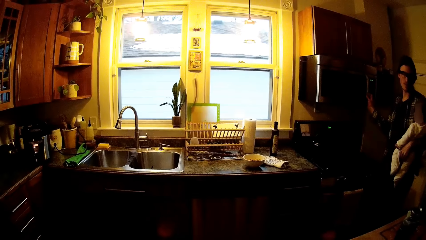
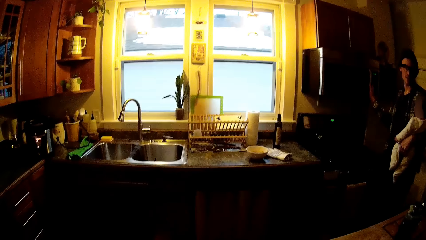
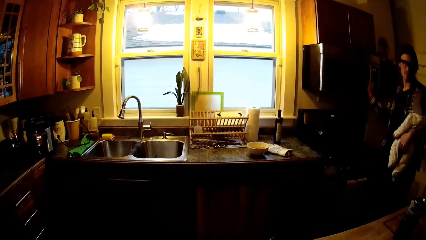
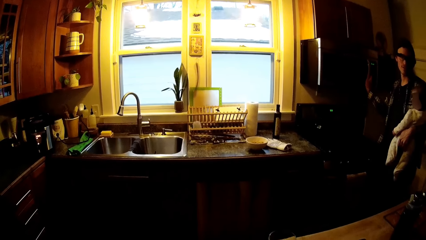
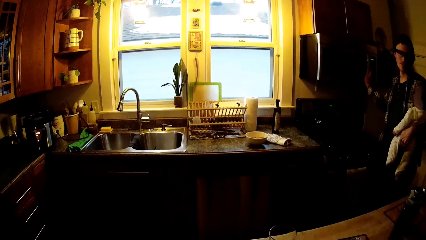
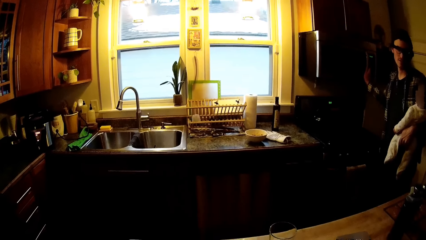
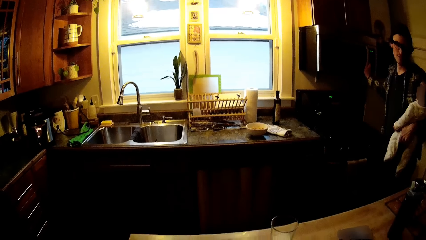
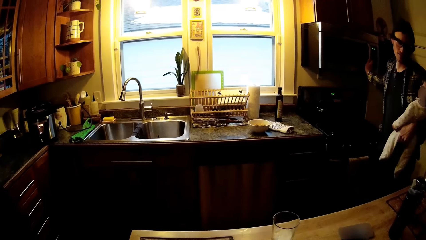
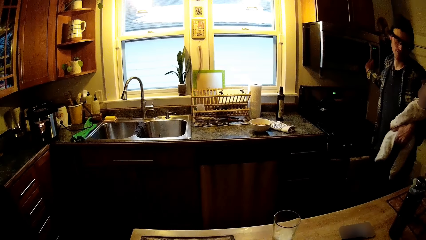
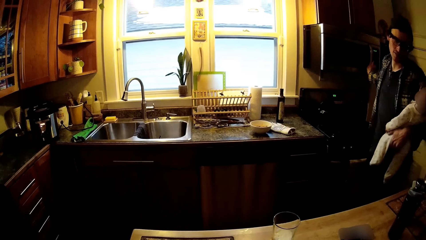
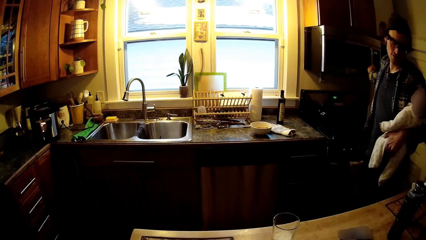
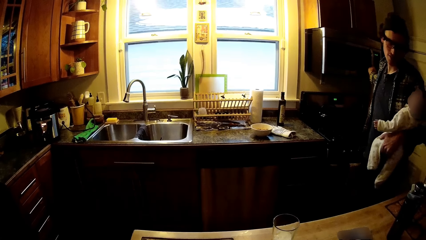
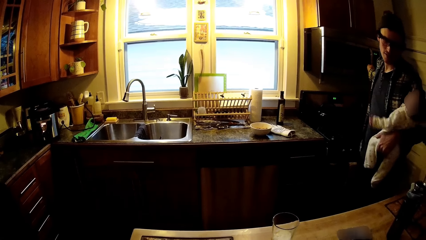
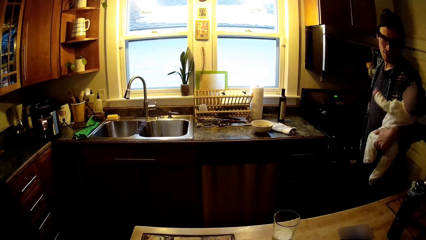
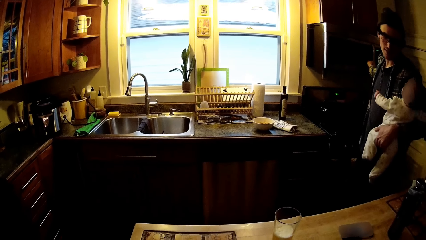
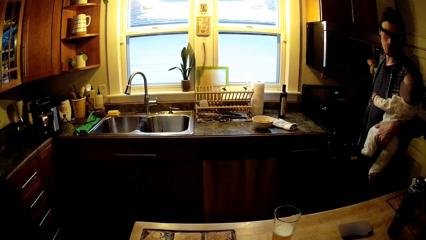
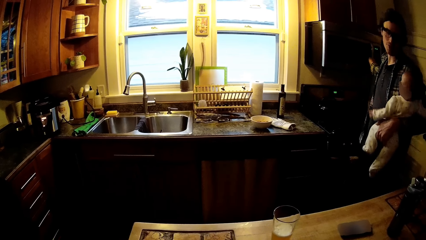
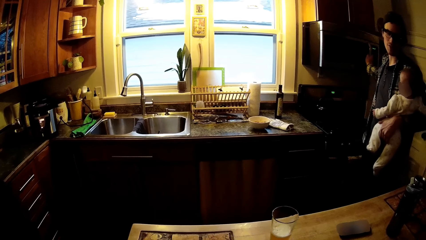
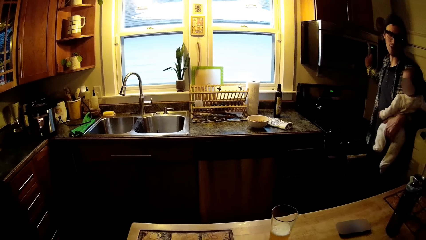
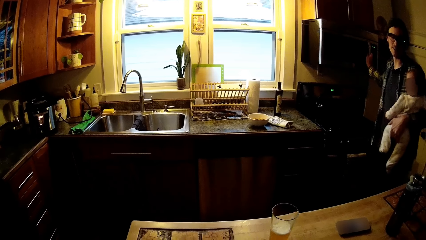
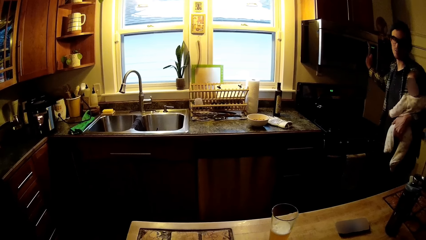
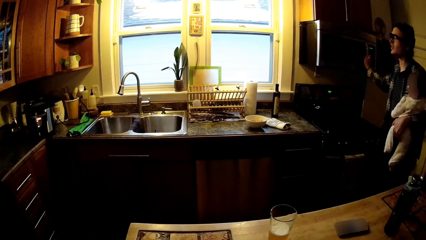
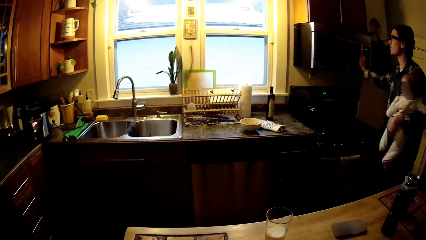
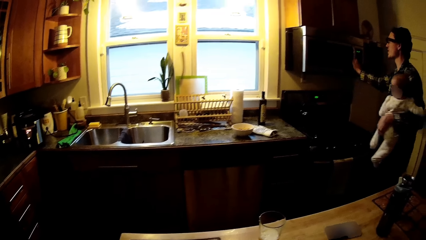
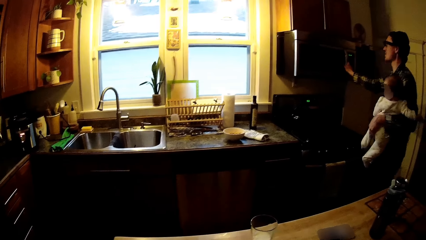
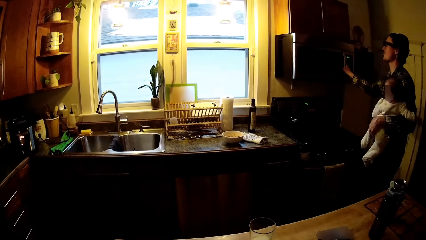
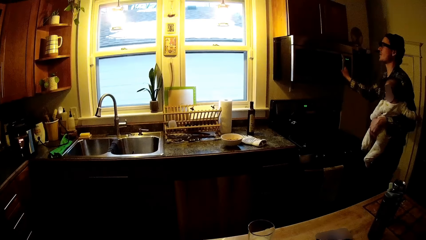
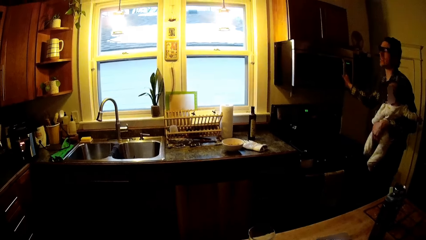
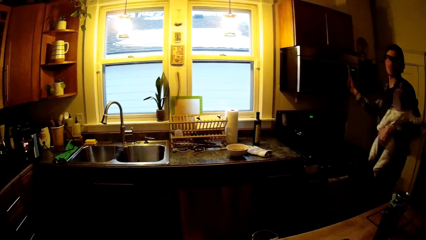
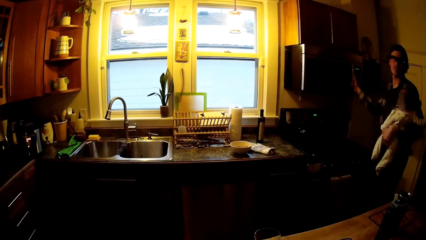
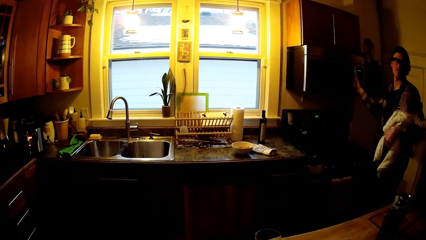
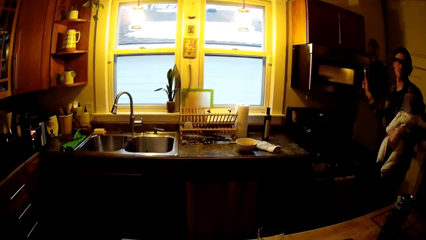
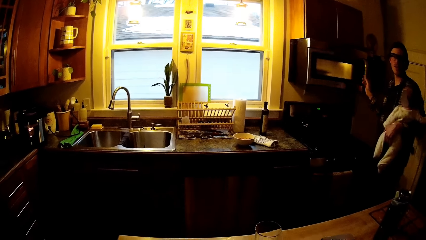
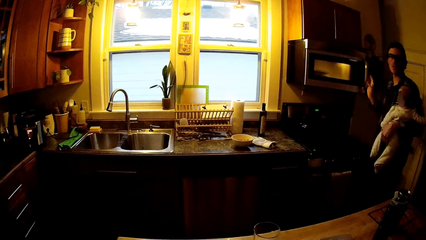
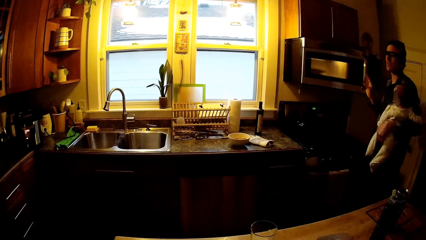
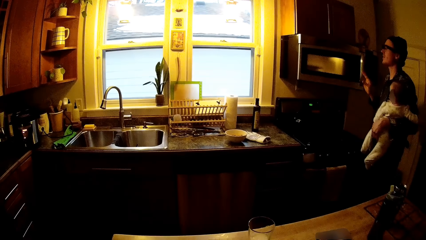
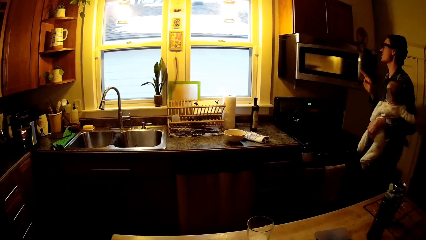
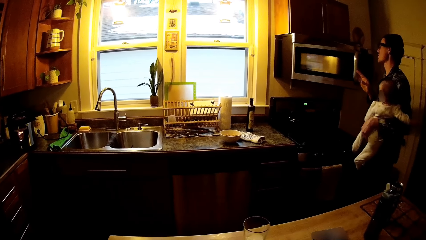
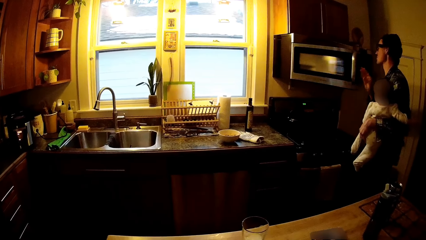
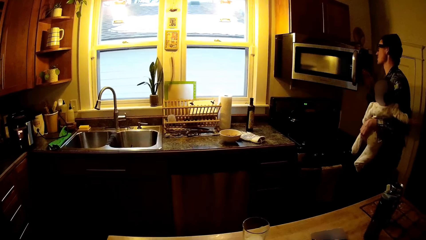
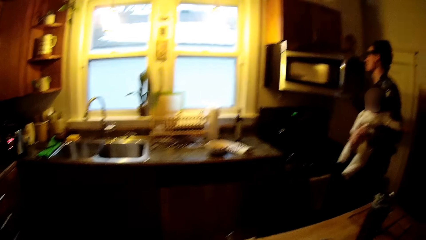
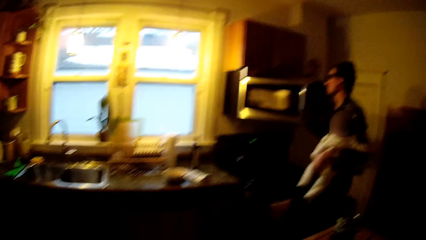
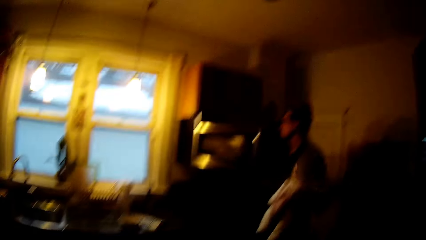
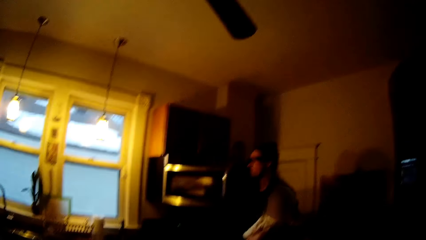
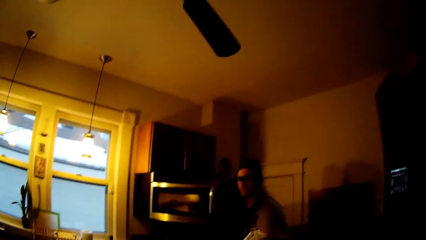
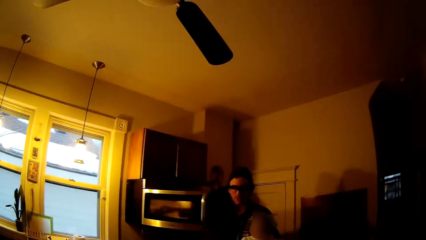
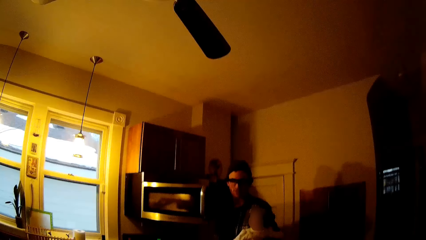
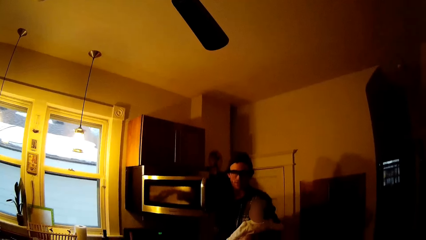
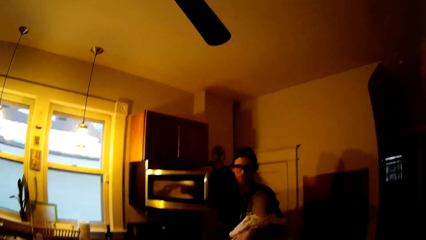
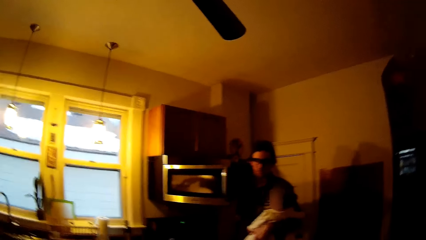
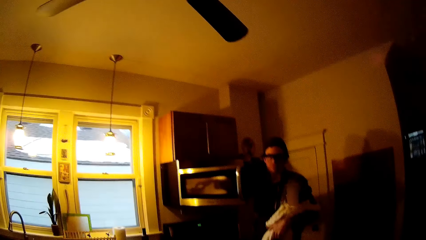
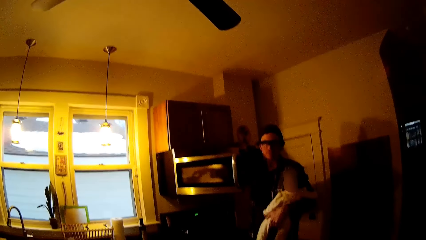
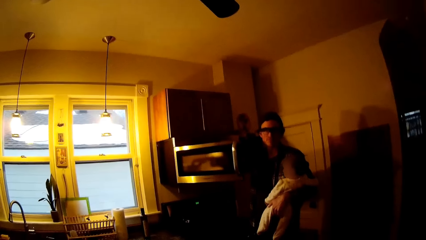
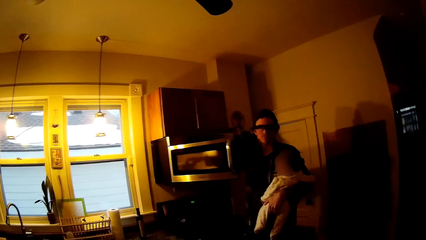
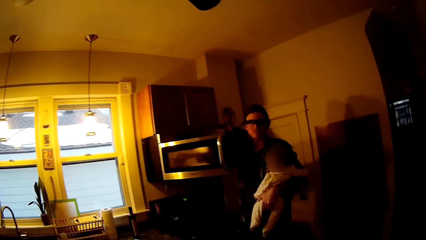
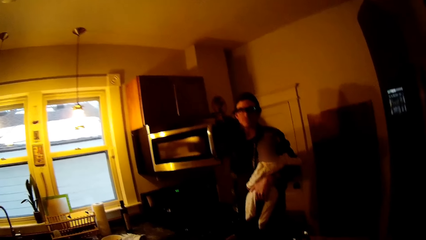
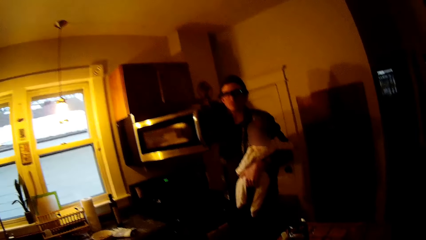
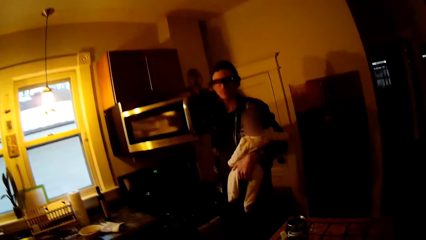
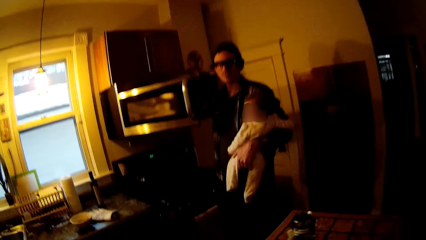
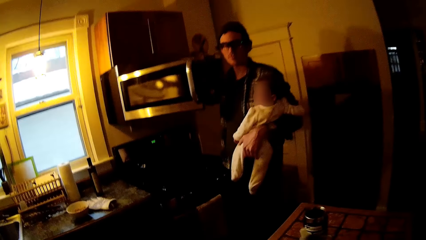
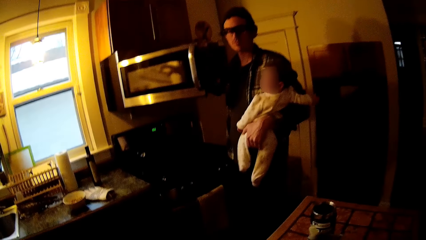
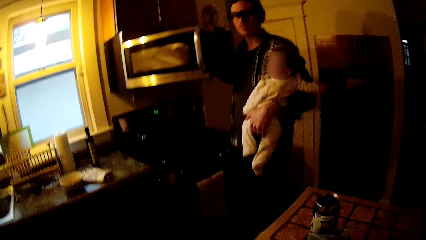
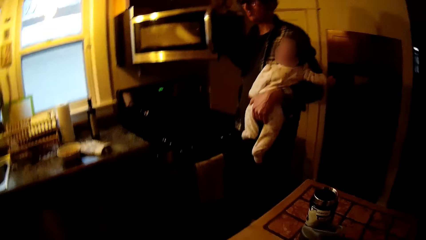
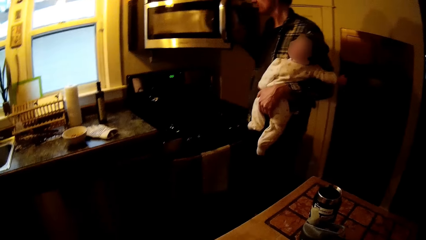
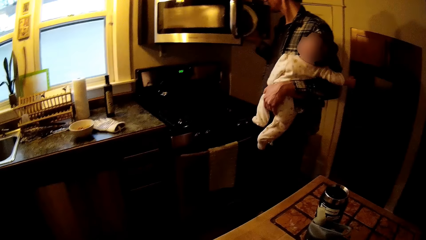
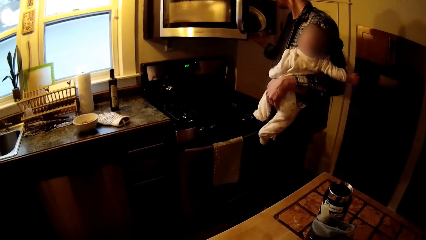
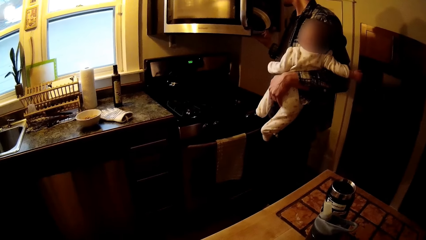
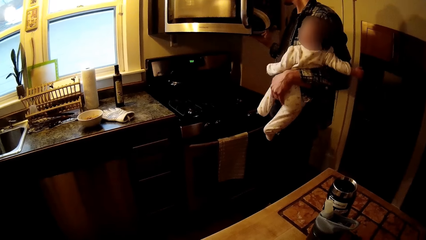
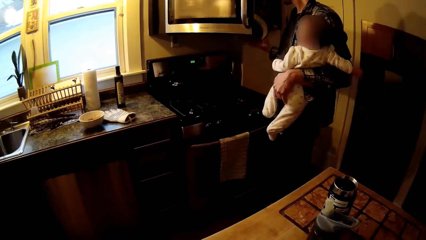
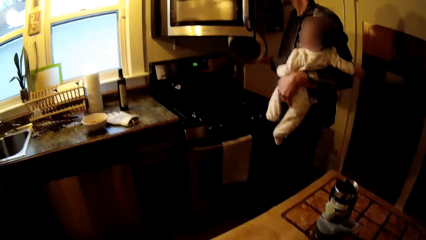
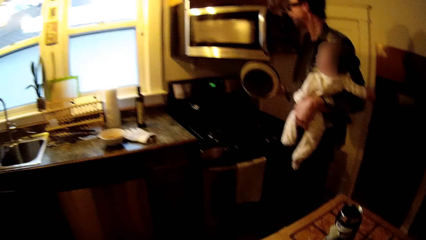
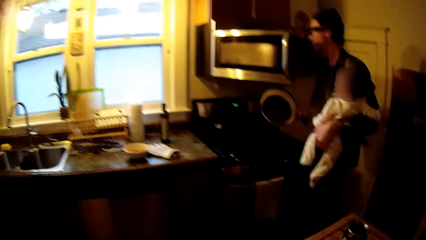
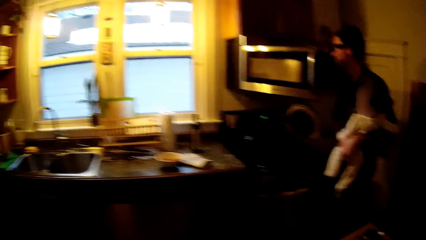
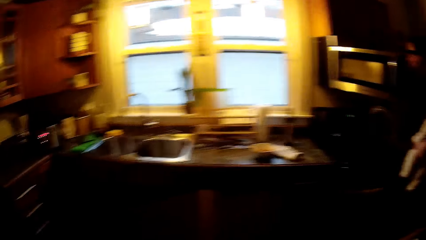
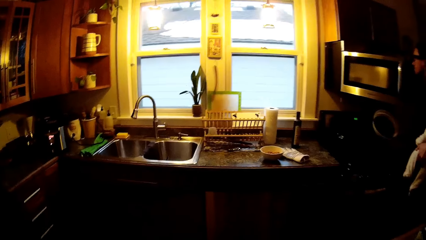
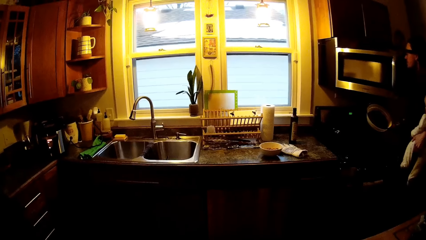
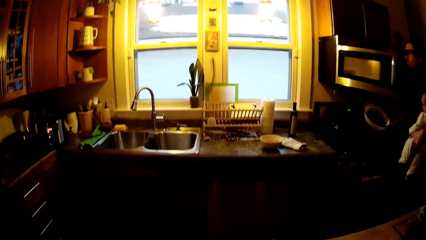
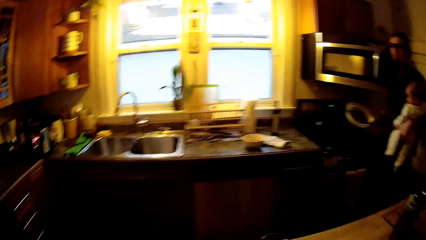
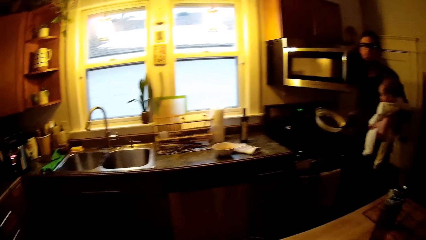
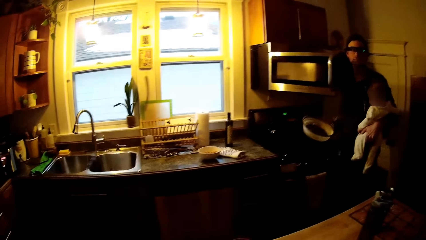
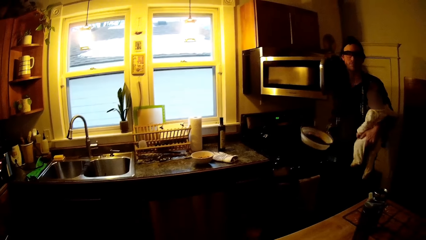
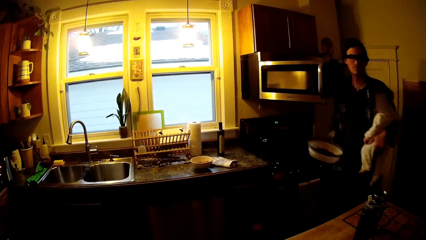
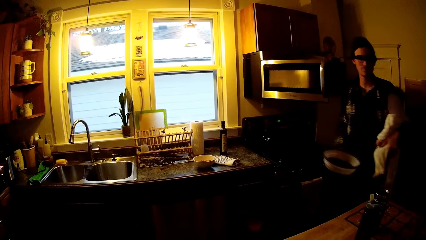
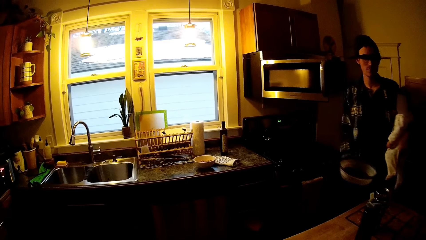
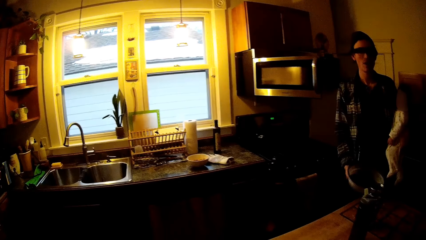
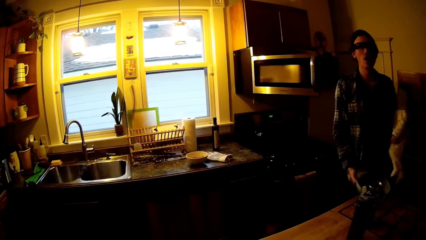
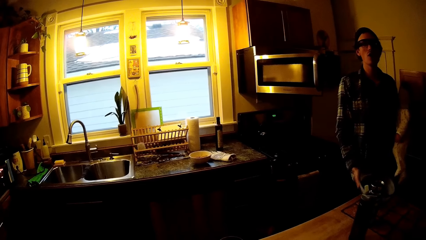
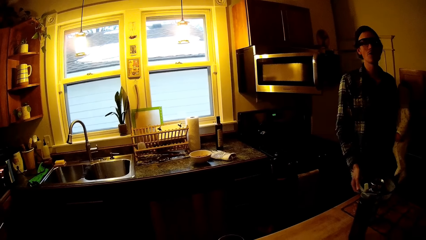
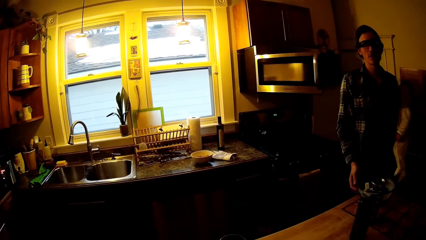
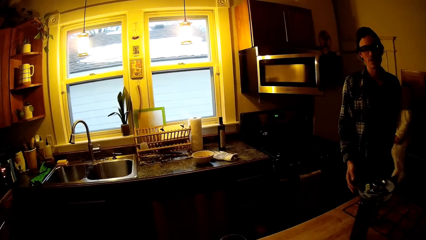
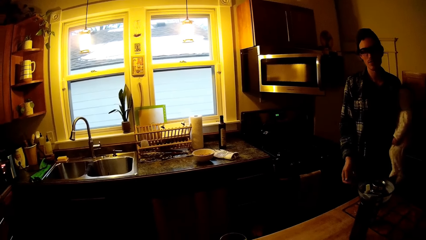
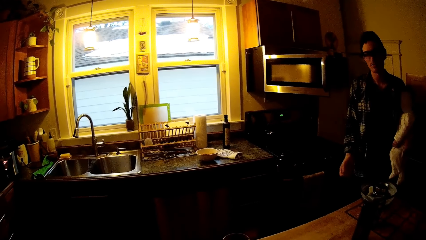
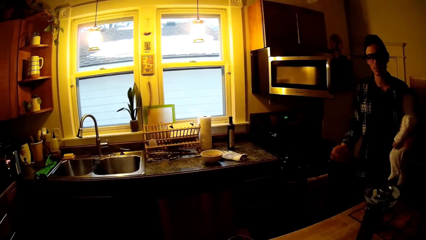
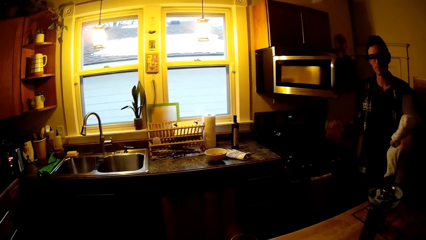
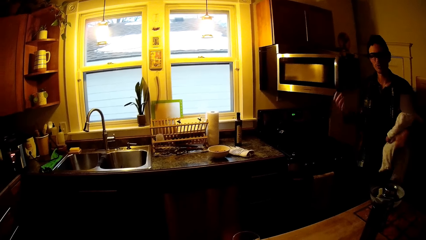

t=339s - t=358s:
The man holds the handle of a microwave with his right hand. The man interacts with the camera wearer. The man opens the microwave with his right hand, takes a microwave bowl cover out of the microwave with his right hand, and drops the microwave bowl cover on a kitchen cabinet with his right hand. The camera wearer looks at the man.
